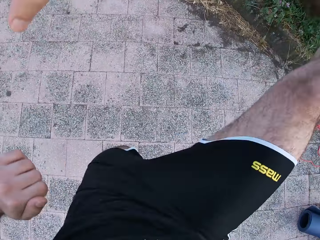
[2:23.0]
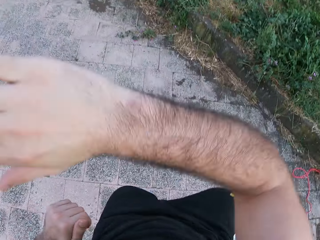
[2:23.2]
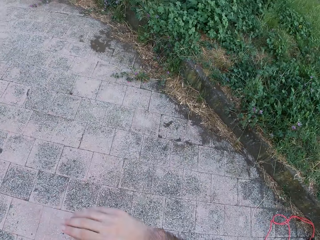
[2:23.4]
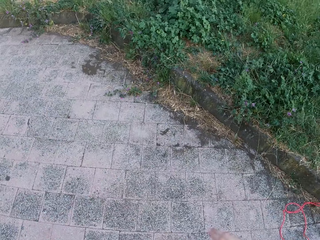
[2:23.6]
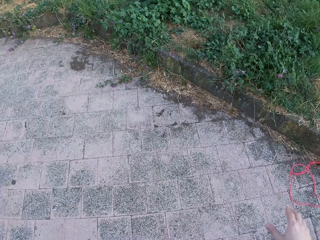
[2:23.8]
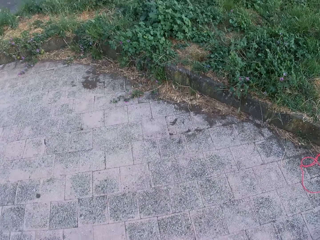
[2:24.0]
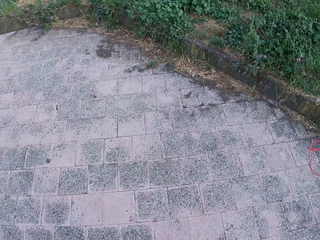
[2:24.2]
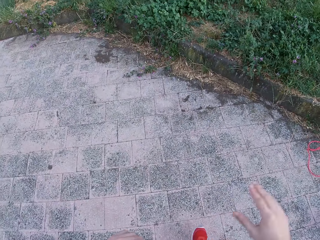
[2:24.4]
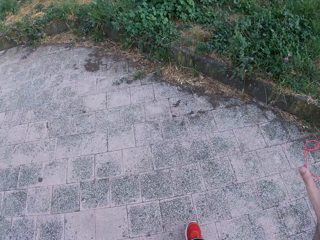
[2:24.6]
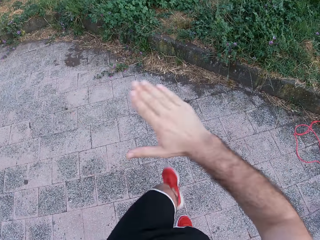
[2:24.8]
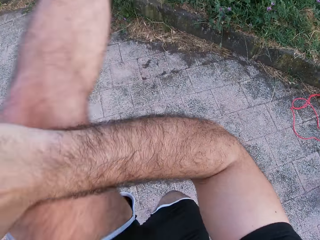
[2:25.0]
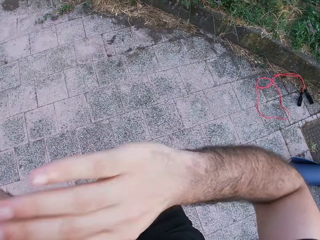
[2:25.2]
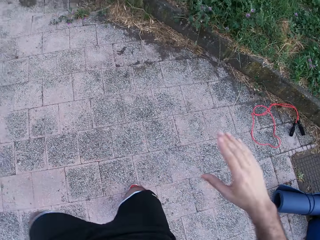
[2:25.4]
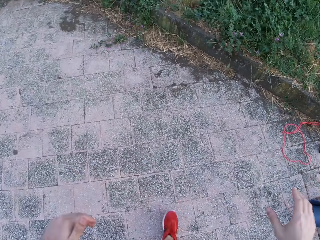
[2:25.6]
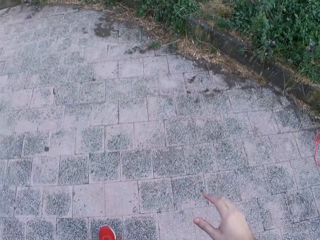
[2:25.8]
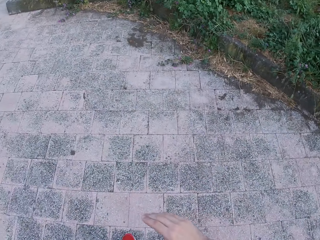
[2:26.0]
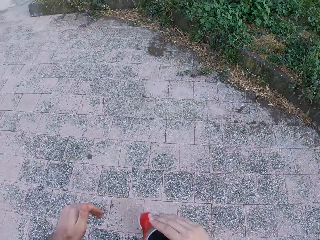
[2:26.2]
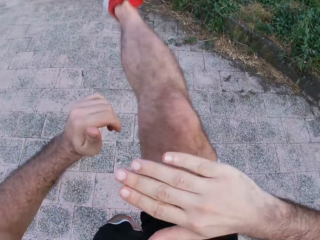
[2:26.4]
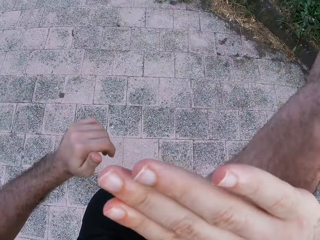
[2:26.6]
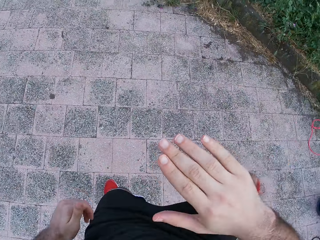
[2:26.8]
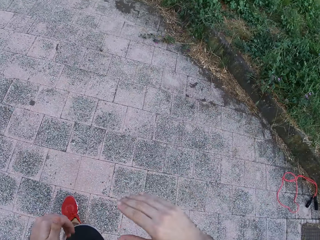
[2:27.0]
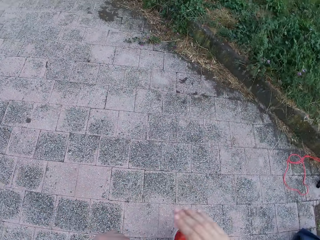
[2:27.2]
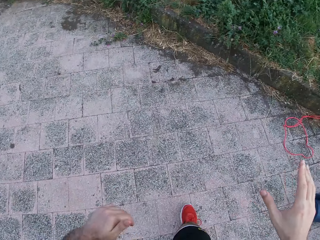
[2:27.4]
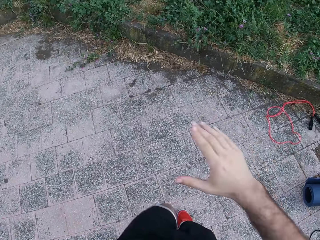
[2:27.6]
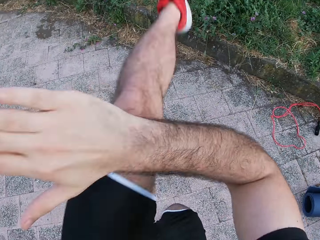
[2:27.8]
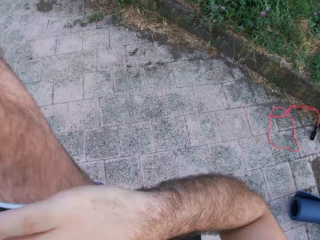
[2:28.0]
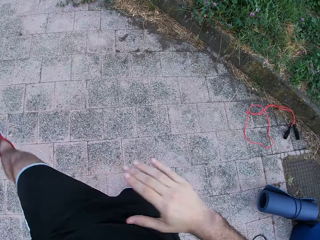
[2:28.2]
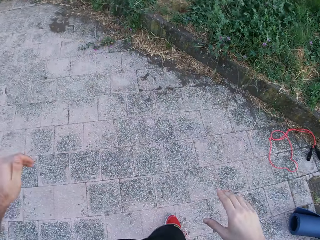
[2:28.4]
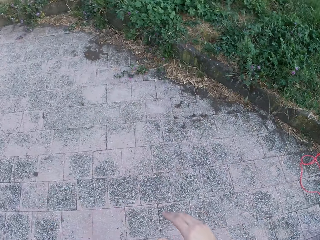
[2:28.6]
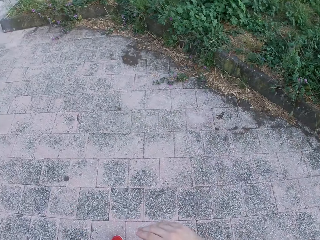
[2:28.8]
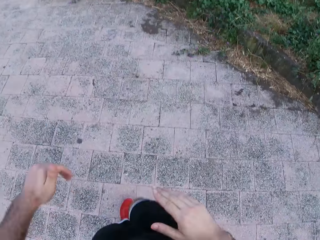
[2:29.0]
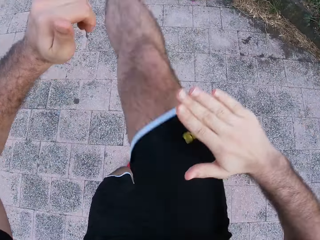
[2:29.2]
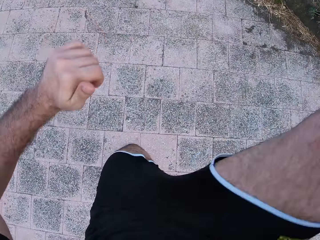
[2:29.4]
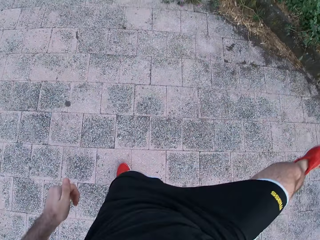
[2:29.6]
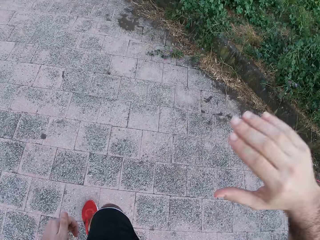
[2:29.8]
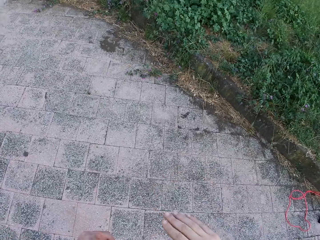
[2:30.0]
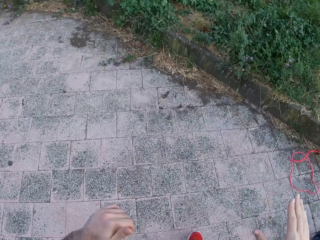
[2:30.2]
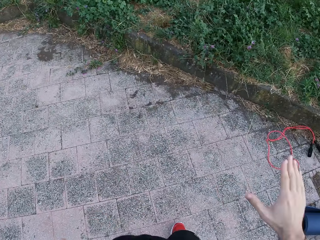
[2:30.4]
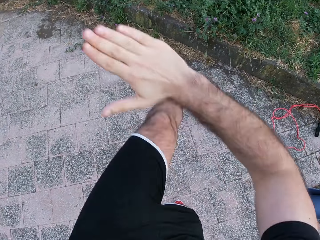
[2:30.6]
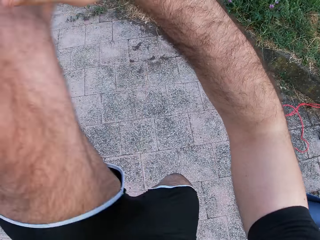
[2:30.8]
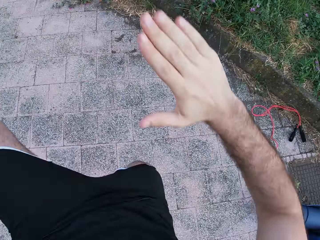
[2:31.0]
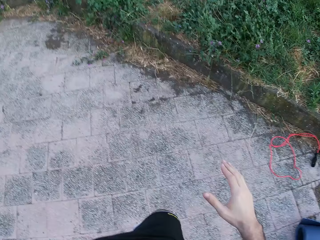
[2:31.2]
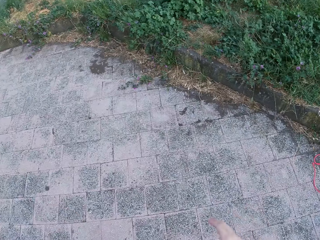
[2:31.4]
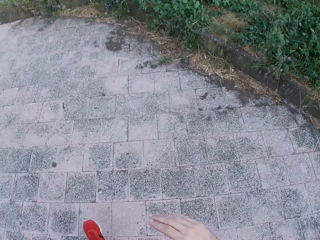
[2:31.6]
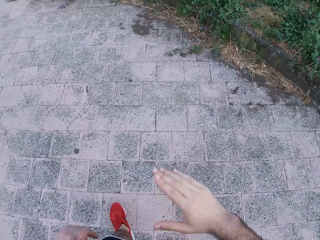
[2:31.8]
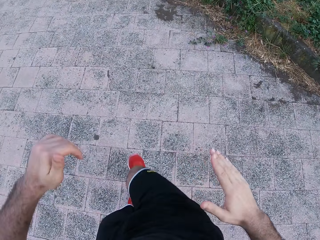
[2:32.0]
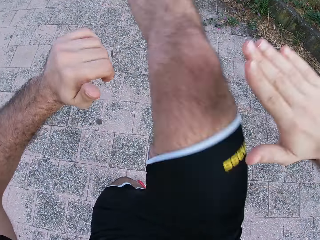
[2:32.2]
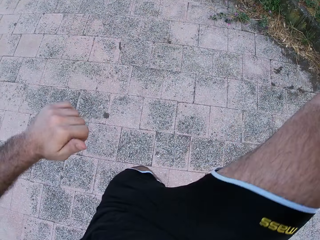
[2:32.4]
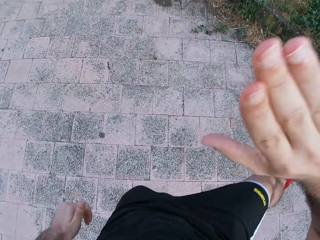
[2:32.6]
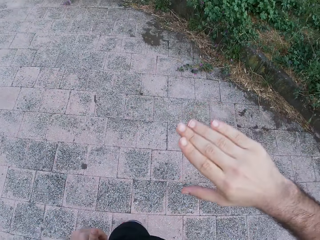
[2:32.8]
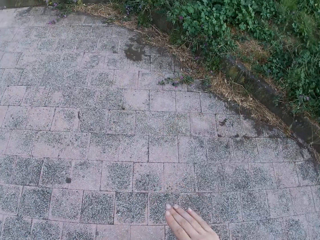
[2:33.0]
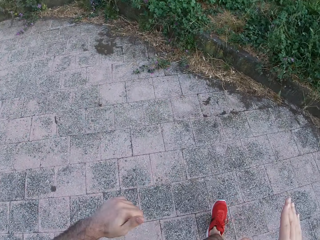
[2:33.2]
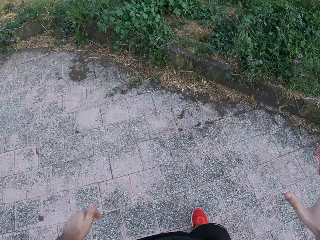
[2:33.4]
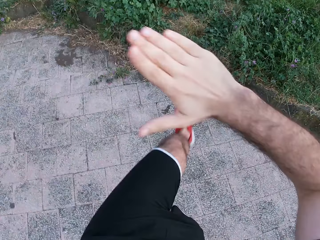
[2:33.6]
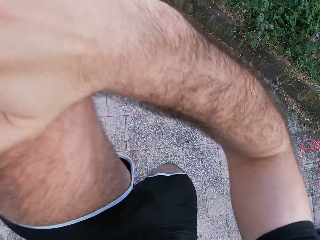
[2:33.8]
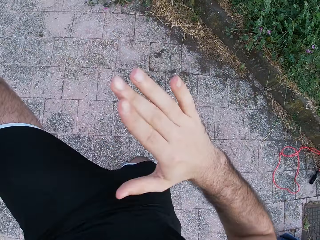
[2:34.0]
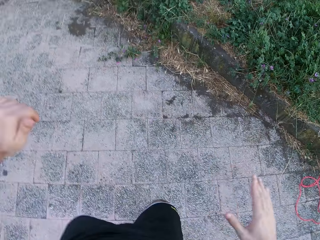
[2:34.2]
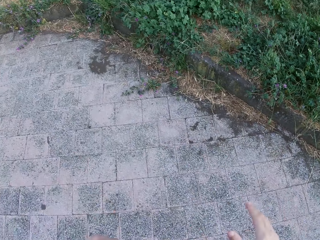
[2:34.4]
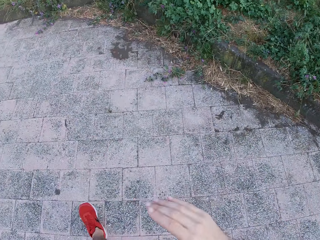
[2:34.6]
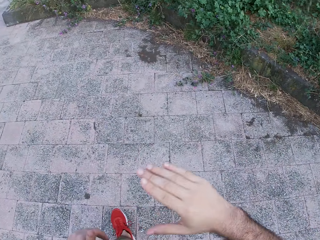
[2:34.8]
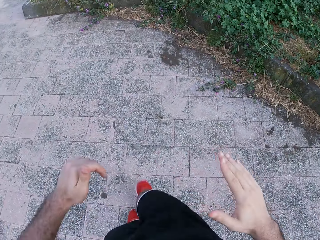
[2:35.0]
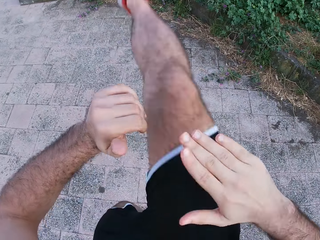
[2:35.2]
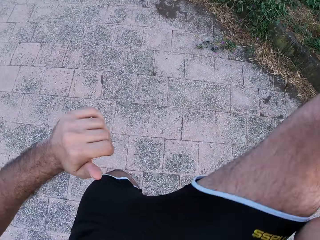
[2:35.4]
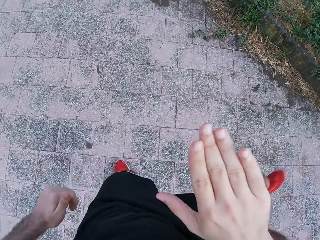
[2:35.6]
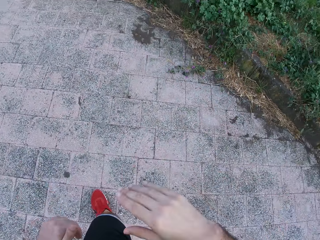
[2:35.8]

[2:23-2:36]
The camera wearer lifts the right hand. They look around. They lift both hands. They lift the left hand. They move both hands. They look around. They lift the right leg. They drop the right leg. They move both hands. They lift the left leg. They drop the left leg. They move both hands. They lift the right leg. They drop the right leg. They move both hands. They lift the left leg. They drop the left leg. They move both hands. They lift the right leg. They drop the left leg. They move both hands. They lift the left leg. They drop the left leg. They move both hands. They lift the right hand.

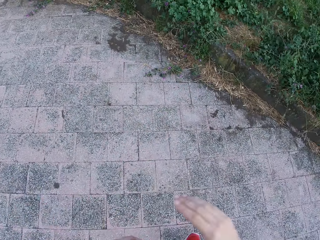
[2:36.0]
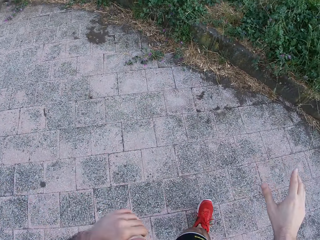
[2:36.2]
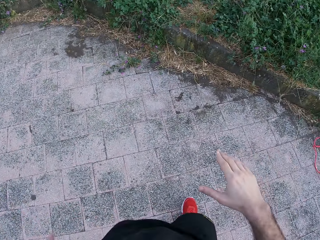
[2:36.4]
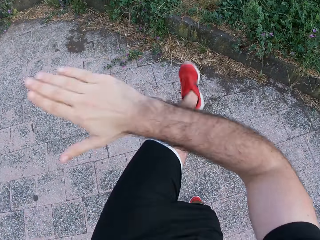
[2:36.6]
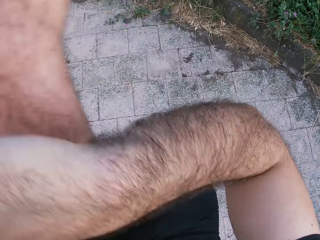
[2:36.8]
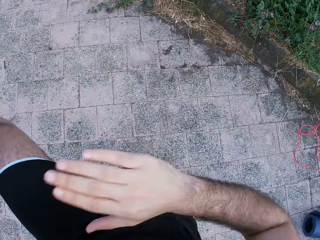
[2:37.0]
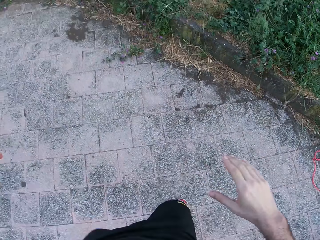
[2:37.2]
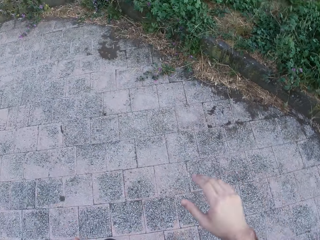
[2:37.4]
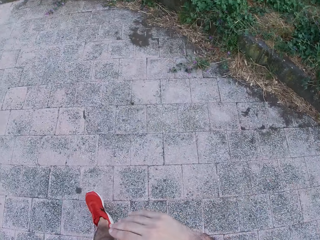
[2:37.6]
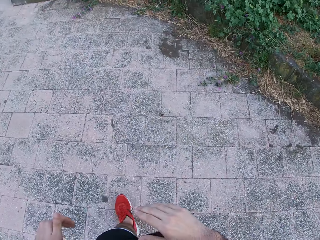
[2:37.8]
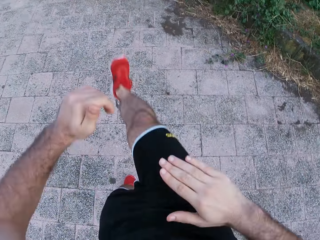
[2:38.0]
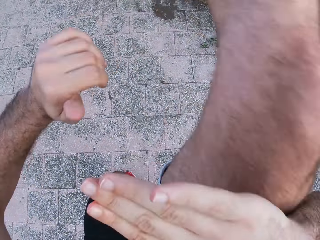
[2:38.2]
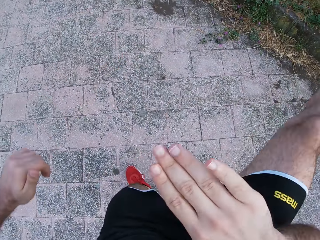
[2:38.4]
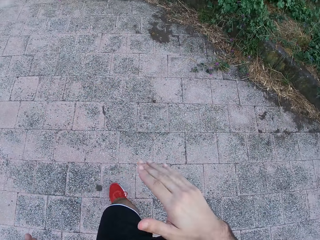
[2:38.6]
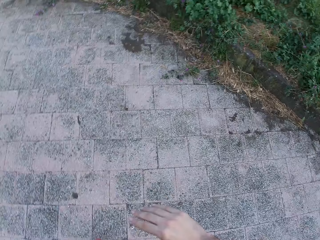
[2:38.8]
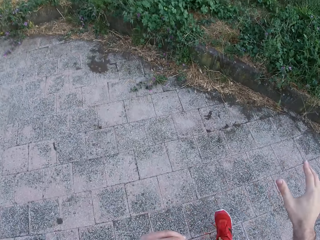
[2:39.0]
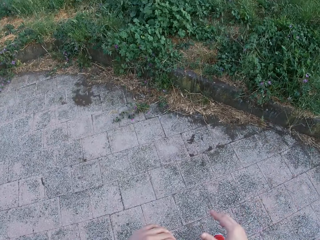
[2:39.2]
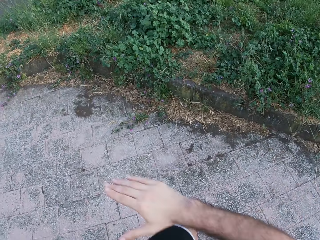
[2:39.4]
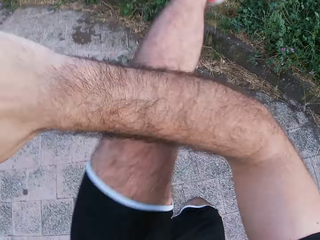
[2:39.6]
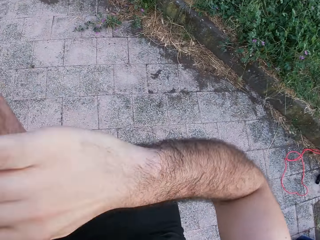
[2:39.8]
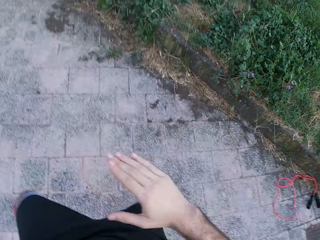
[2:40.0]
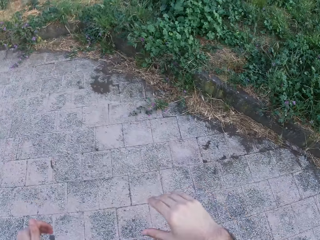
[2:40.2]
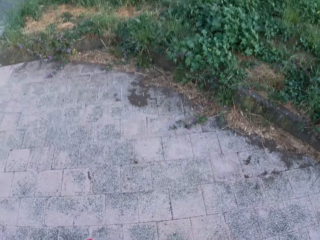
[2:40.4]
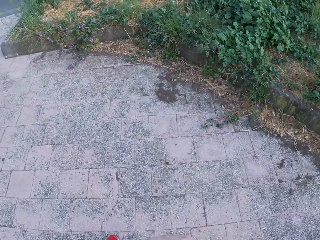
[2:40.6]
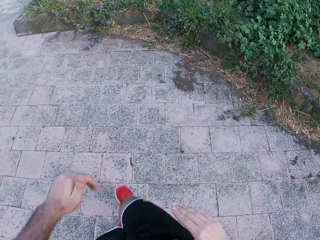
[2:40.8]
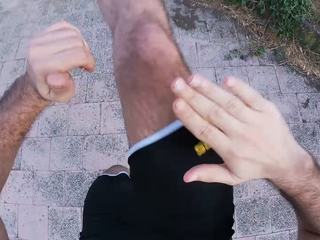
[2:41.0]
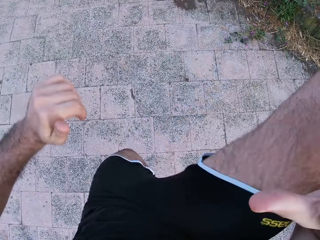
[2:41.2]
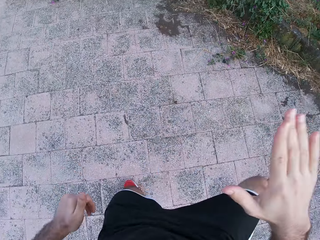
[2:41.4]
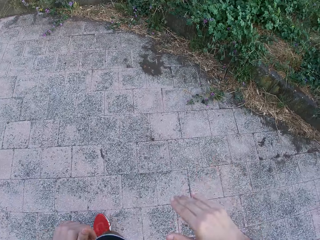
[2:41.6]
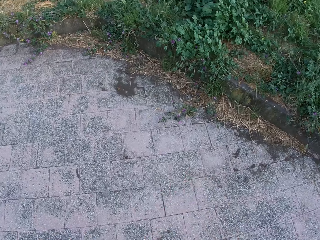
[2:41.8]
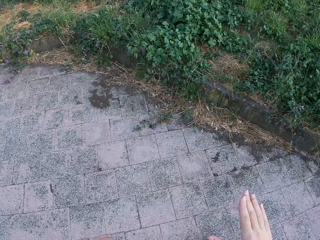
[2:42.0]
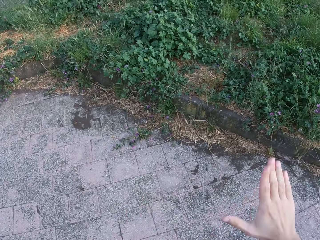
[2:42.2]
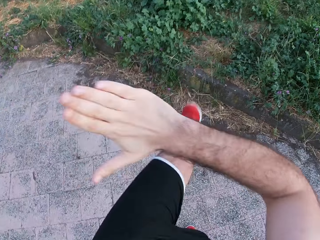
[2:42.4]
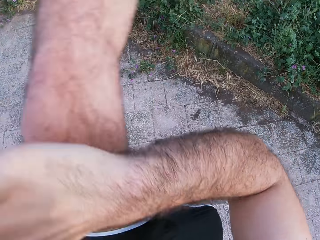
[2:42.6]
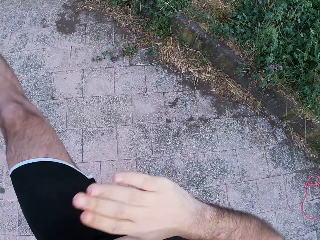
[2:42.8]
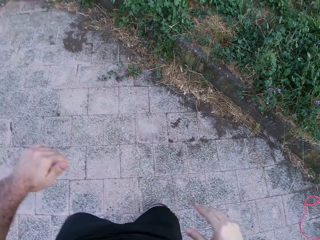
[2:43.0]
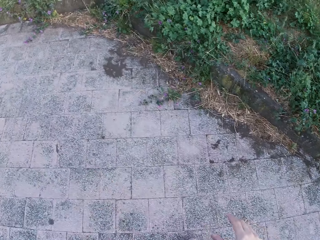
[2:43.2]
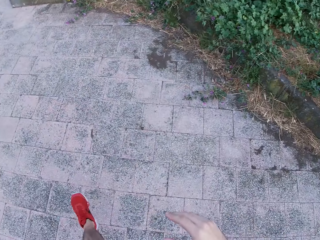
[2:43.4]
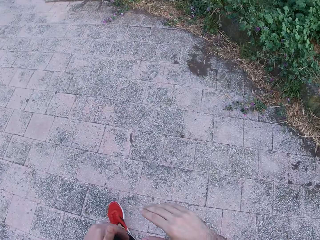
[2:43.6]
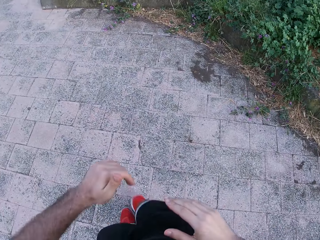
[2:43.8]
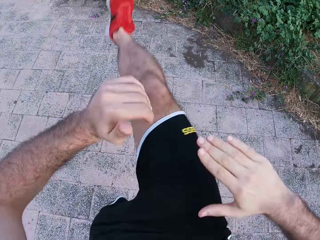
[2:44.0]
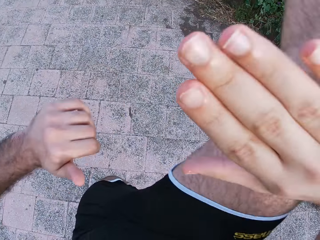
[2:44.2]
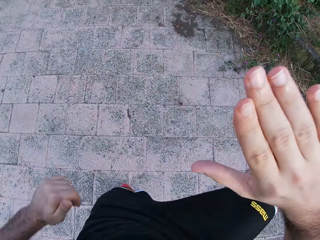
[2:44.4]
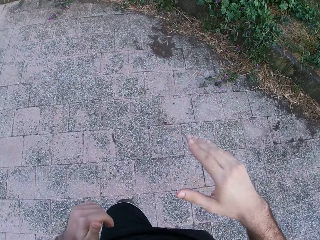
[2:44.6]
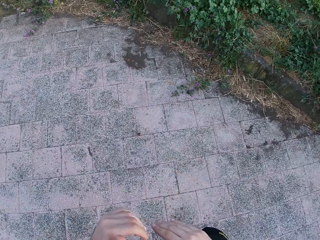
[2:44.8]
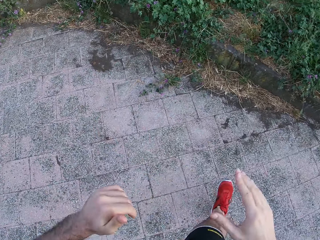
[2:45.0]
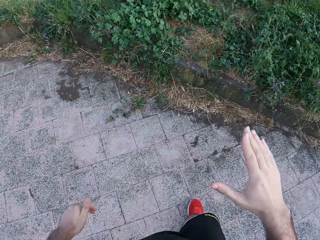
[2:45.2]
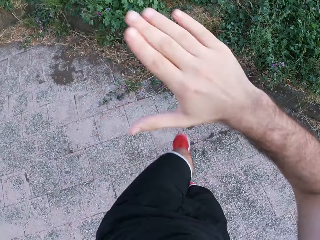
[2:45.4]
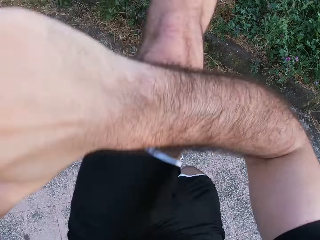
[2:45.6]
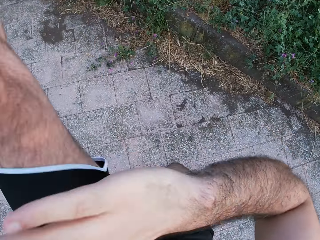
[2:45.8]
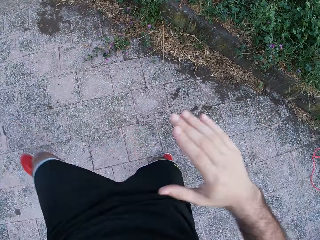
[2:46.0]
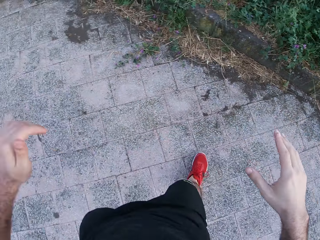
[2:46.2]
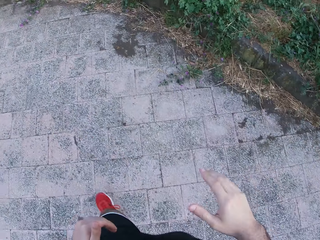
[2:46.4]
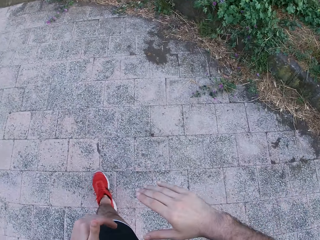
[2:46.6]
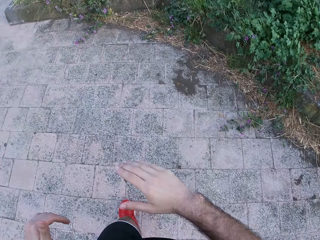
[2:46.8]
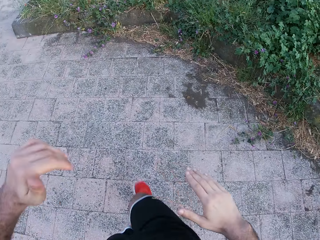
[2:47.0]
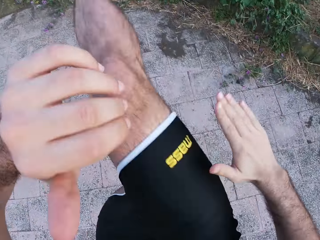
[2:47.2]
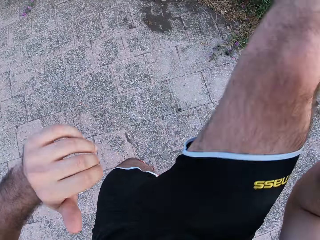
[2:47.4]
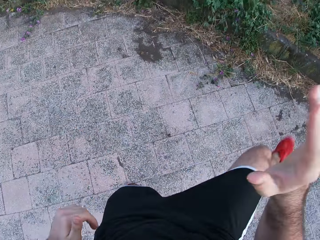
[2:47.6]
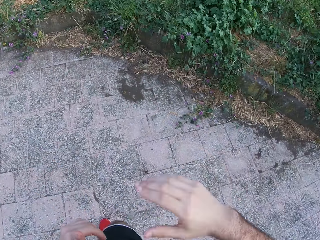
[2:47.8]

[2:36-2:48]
The camera wearer drops the right leg. They move both hands. They lift the left leg. They drop the left leg. They move both hands. They make a step. They lift the right leg. They drop the right leg. They move both hands. They lift the left leg. They drop the left leg. They move both hands. They lift the right leg. They drop the left leg. They lift the right hand. They lift the left leg. They drop the left leg. They move both hands. They lift the right leg. They move both hands. They drop the right leg. They move both hands. They lift the left leg. They drop the left leg. They move both hands. They lift the right leg. They drop the right leg.
